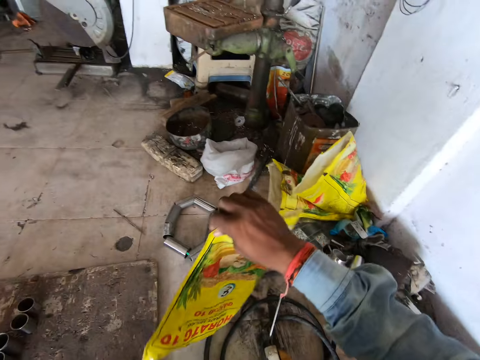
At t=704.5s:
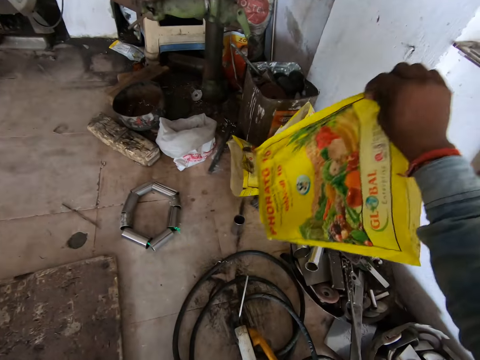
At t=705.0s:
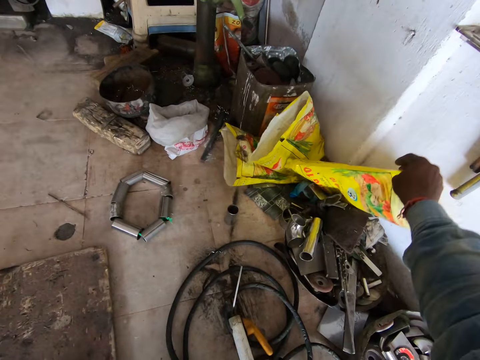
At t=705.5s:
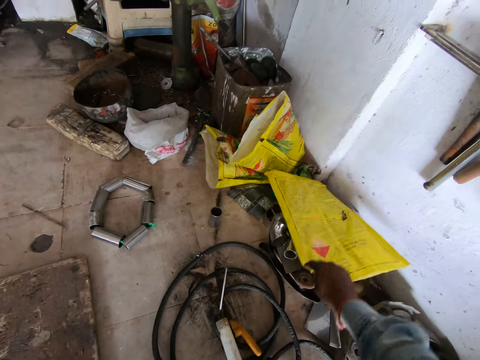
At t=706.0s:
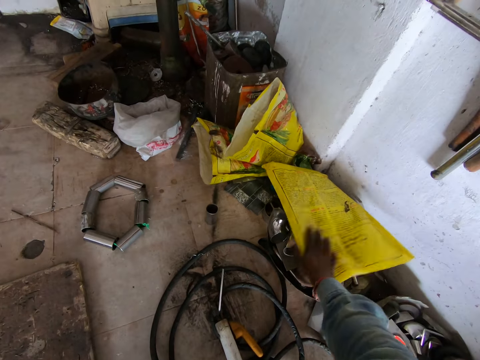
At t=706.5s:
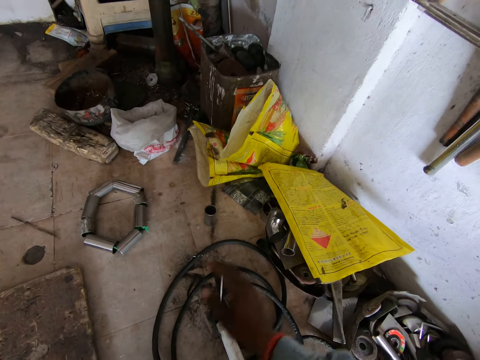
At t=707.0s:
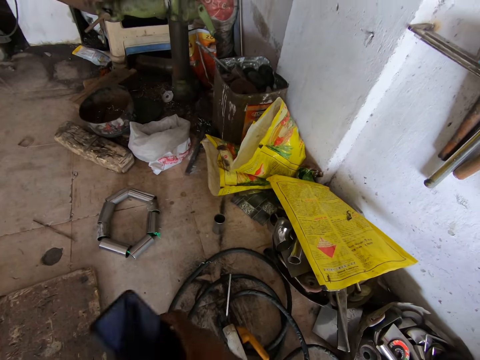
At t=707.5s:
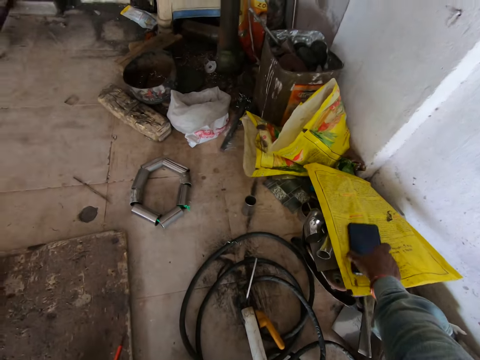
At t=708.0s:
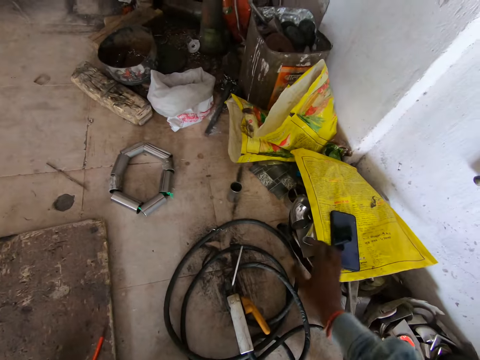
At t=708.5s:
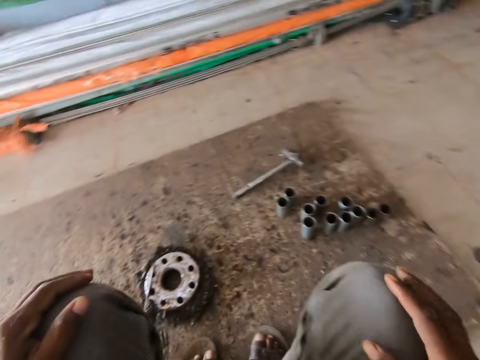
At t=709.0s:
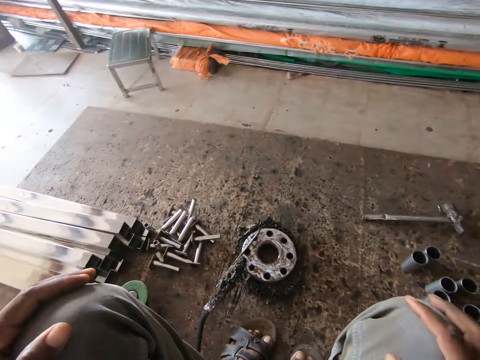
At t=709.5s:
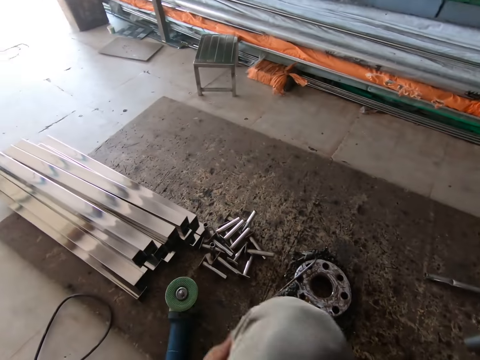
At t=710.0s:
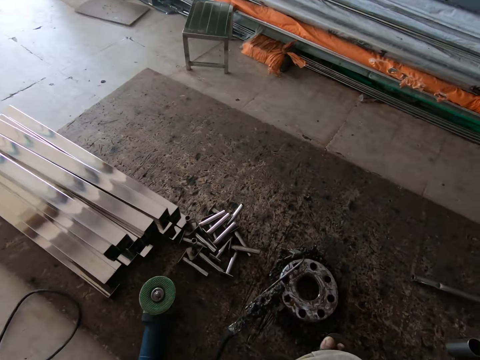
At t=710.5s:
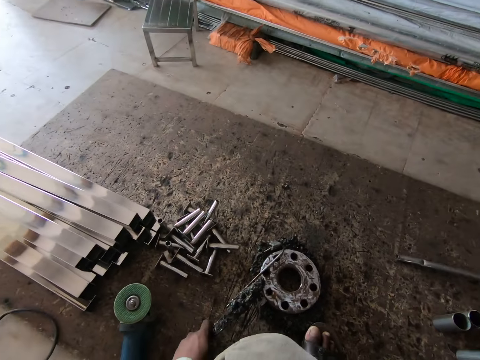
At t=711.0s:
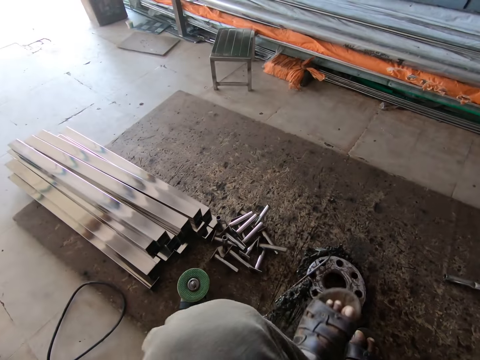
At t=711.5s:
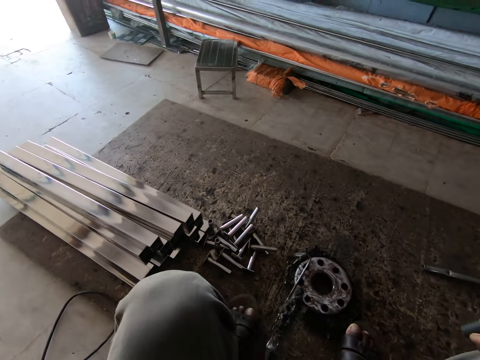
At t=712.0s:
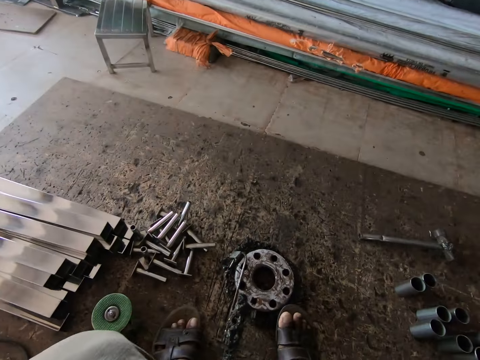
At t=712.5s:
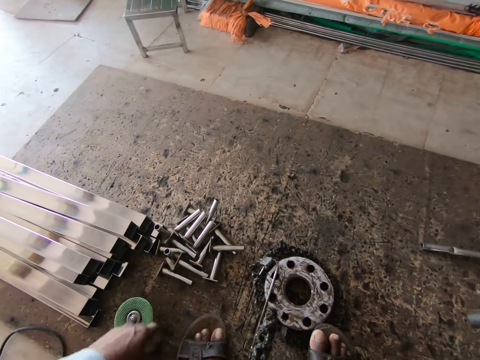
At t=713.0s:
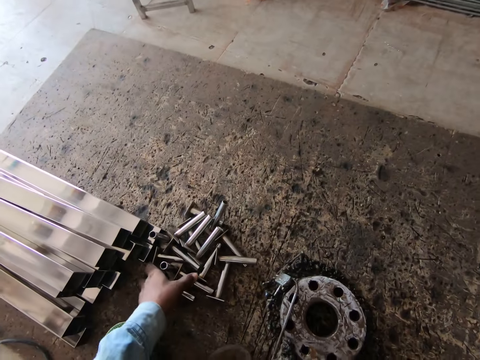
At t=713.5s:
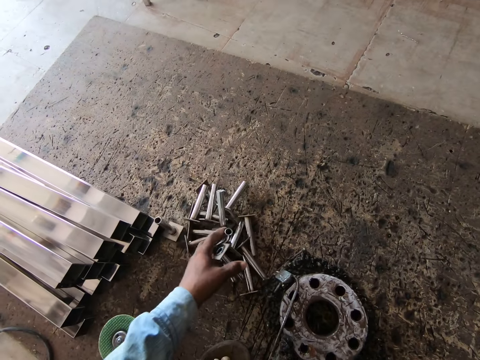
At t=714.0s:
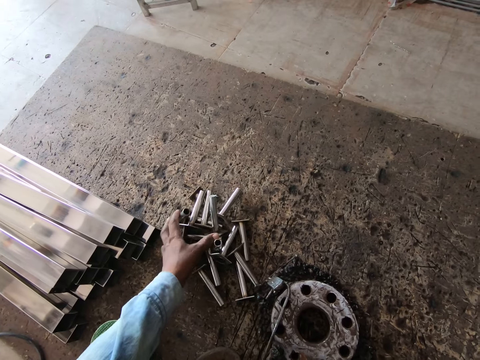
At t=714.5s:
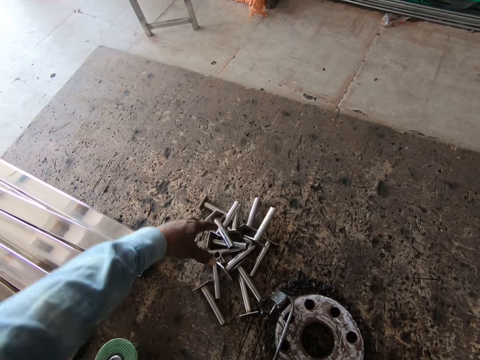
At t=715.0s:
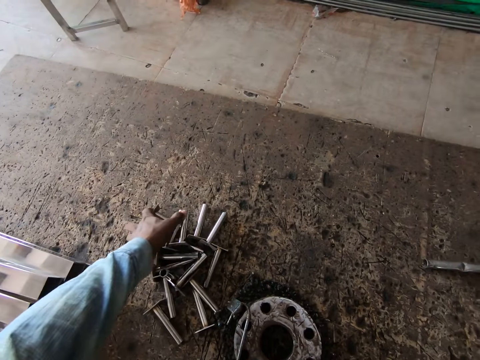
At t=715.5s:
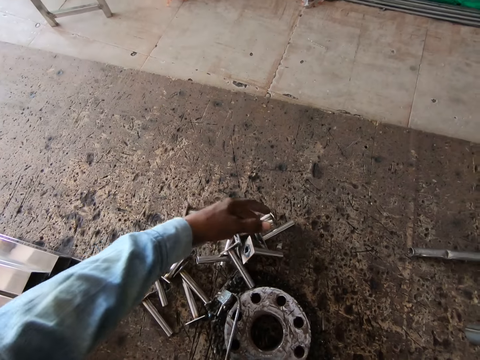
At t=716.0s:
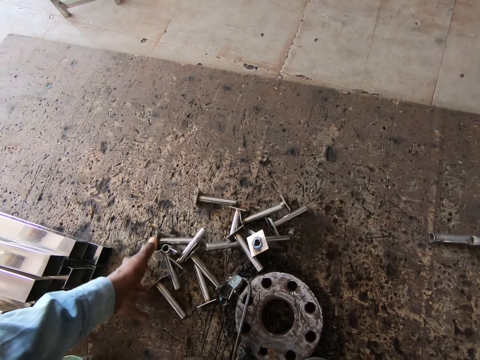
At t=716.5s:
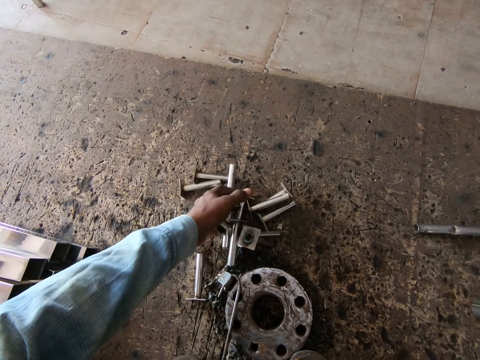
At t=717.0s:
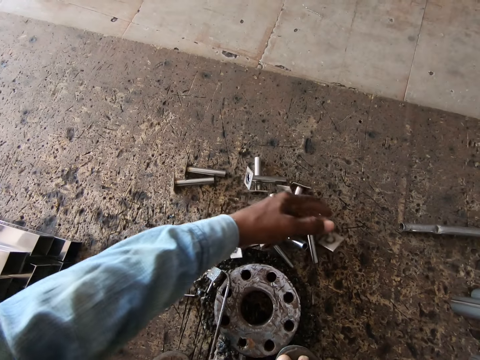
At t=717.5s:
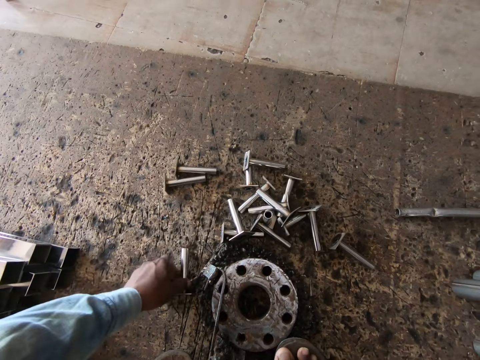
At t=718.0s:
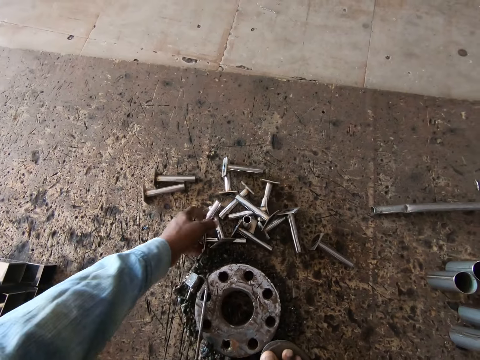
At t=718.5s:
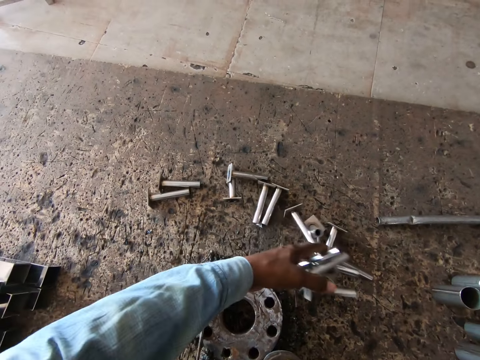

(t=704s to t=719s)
The camera wearer places the paper or plastic bag down. He places the phone on the plastic bag with his right hand. He kicks a tool on the ground with his left leg. He adjusts his leg. He moves some tools on the floor with his left hand.

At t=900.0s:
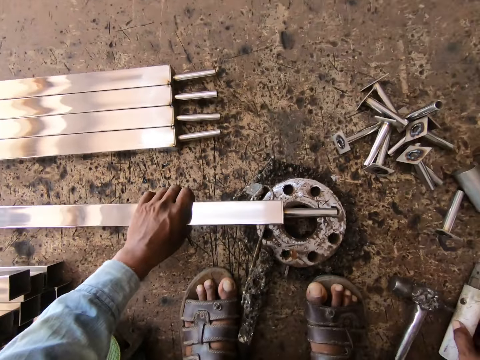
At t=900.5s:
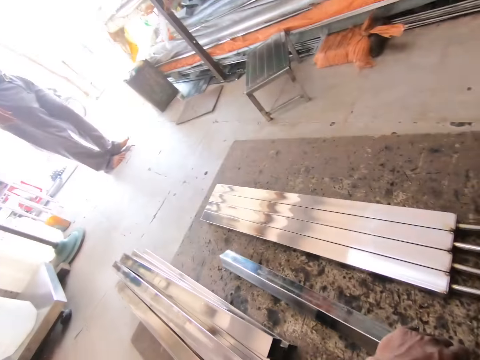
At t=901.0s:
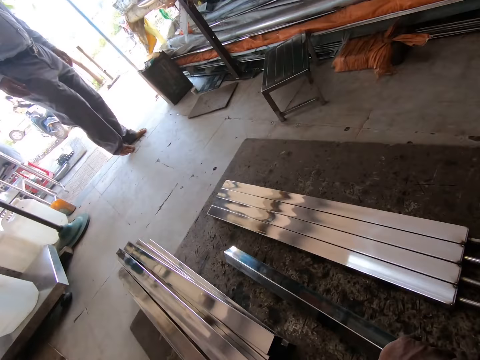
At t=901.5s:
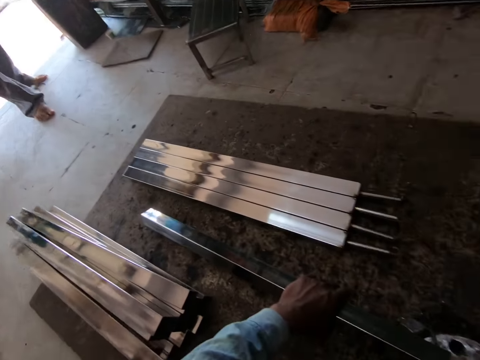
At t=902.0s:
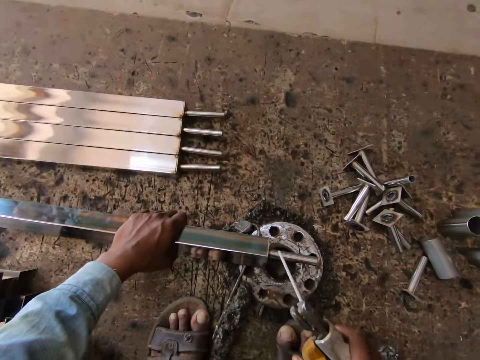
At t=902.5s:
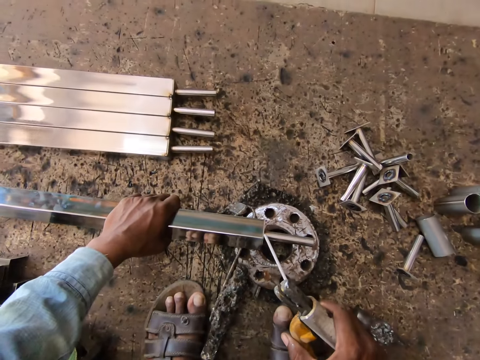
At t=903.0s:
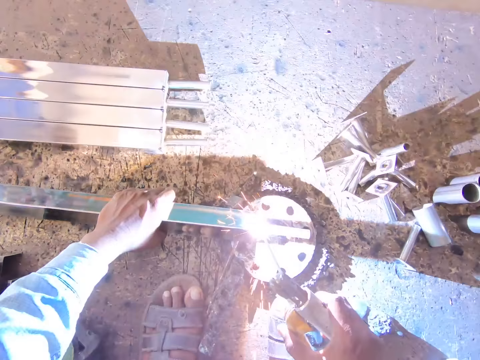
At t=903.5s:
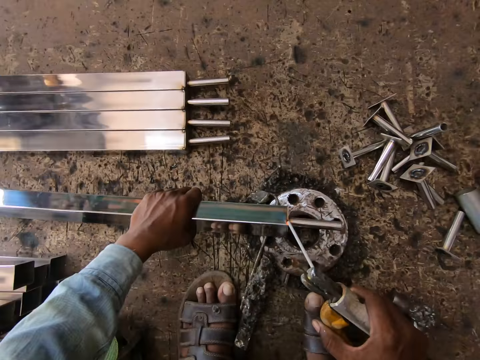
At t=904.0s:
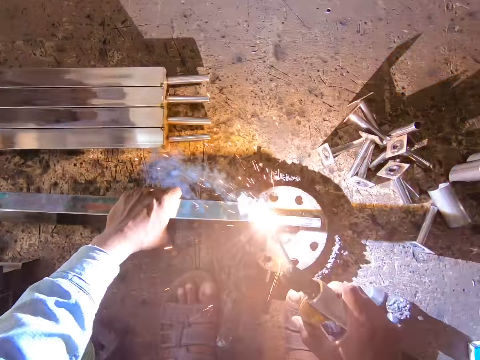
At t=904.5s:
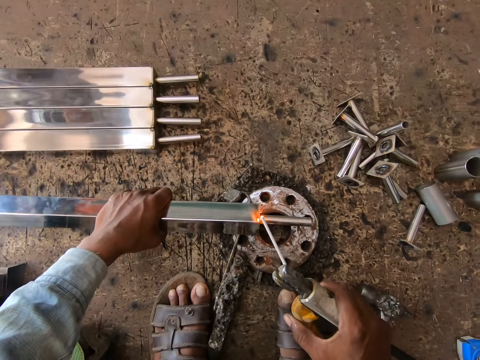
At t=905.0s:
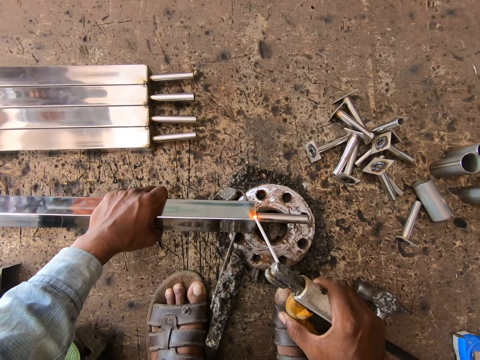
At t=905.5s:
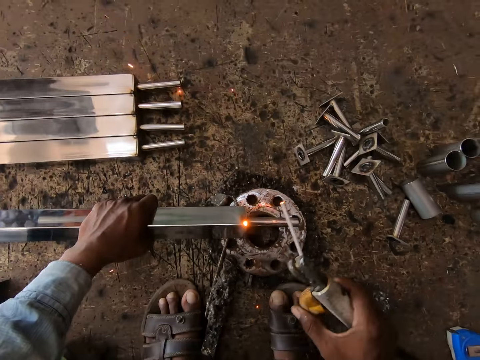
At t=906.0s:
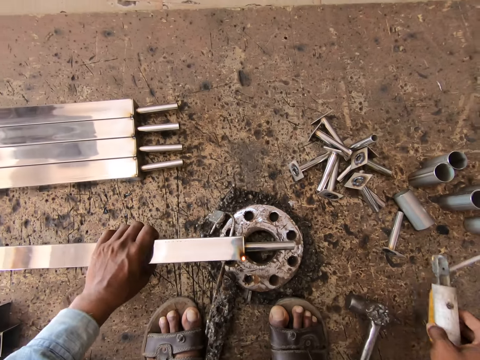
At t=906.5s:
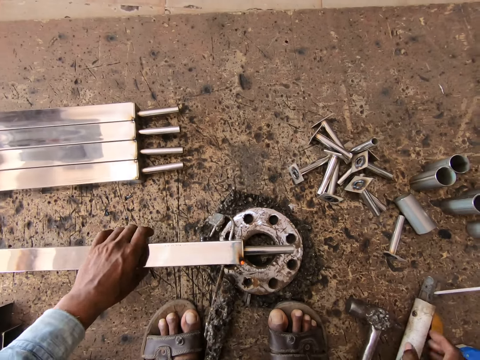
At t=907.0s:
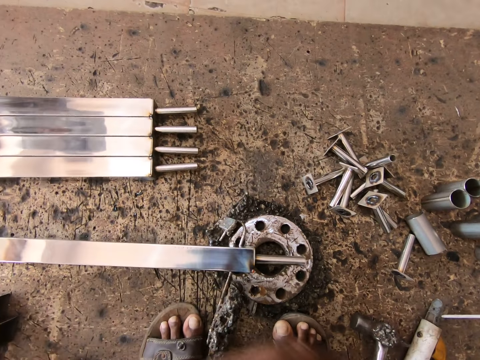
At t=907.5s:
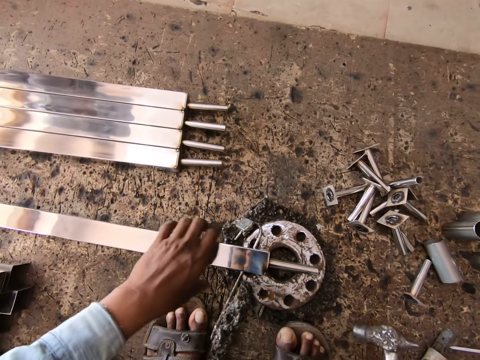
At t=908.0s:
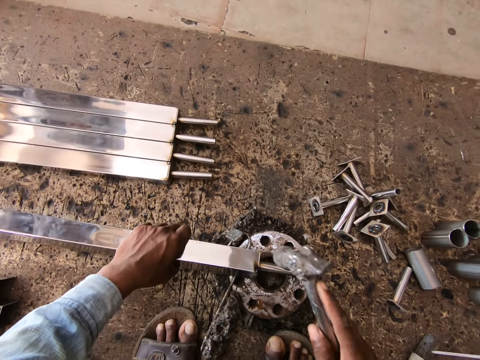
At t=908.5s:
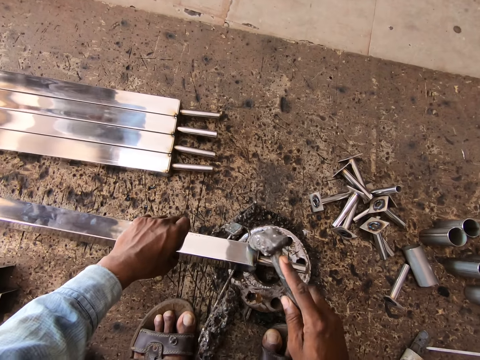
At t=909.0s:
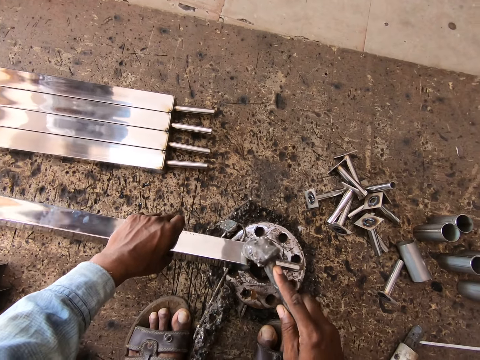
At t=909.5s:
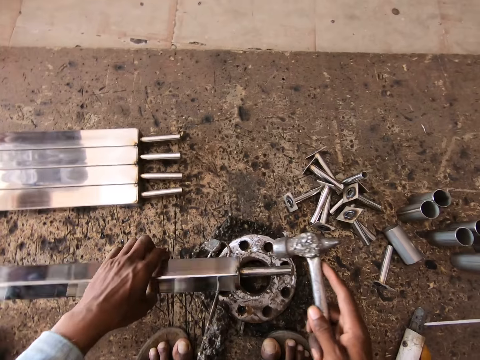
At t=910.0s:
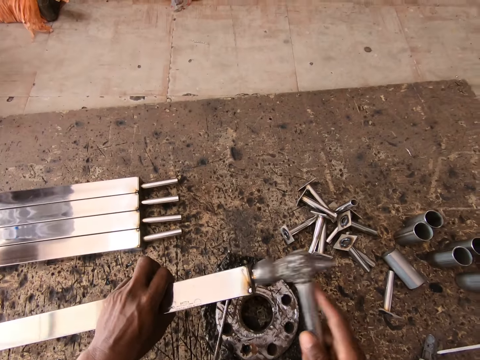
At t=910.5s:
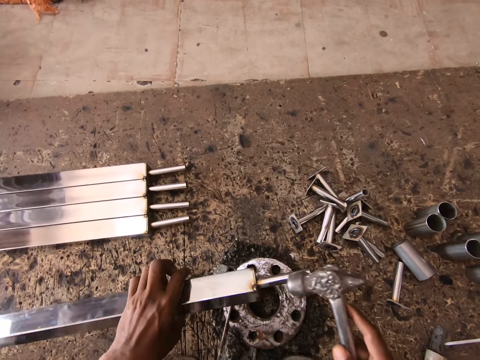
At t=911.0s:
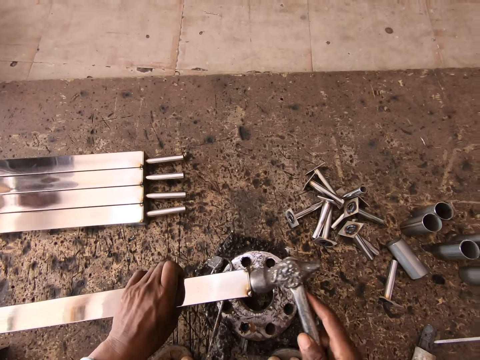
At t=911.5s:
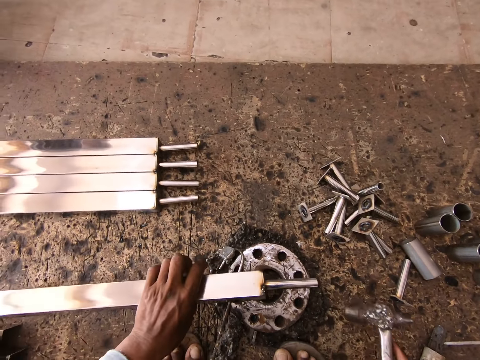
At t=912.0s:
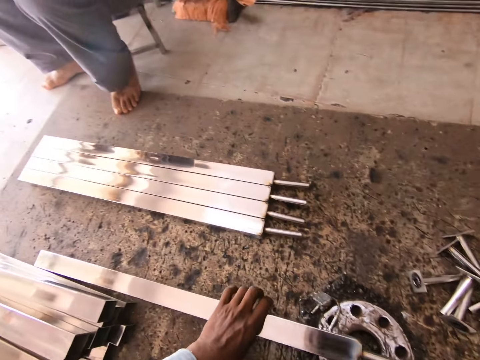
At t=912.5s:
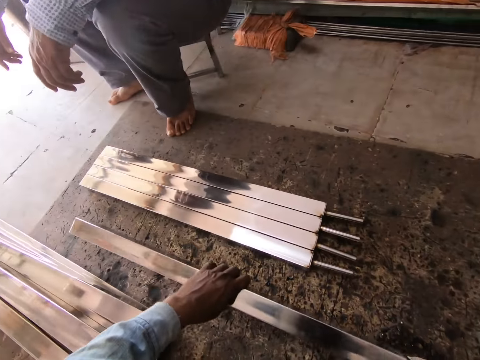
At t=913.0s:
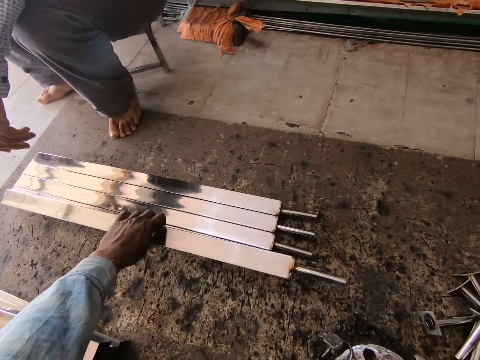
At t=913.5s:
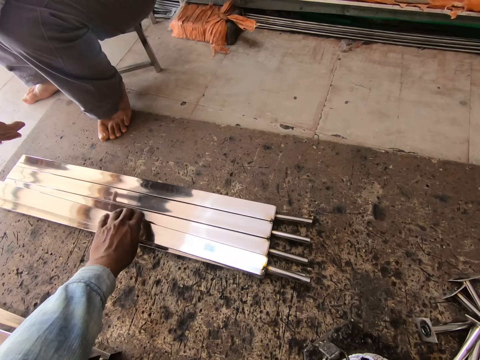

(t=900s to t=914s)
The camera wearer puts the hammer down. He turns the metal tube on the piece of metal on the floor with his left hand. He looks around and takes a welding gun or electrode holder. He welds the base locking standoff to the metal tube with the electrode holder of the welding machine in his right hand. He drops the electrode holder of the welding machine on the floor with his right hand. He picks a hammer. He holds the metal tube on the piece of metal on the floor with his left hand. He hits the base locking standoff on the piece of metal on the floor with the hammer in his right hand.
